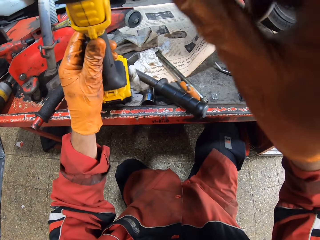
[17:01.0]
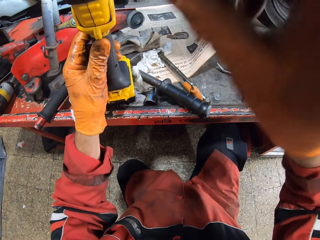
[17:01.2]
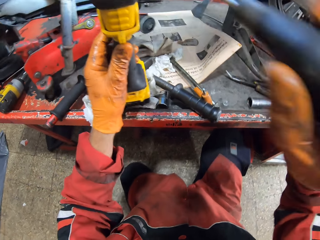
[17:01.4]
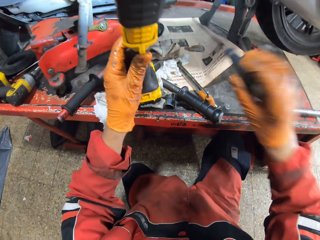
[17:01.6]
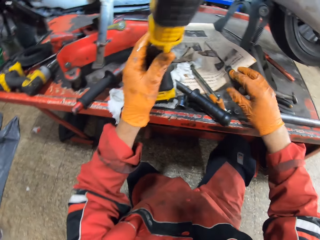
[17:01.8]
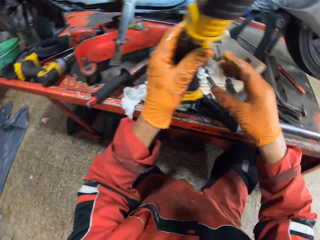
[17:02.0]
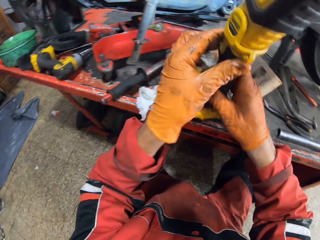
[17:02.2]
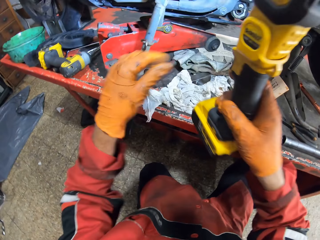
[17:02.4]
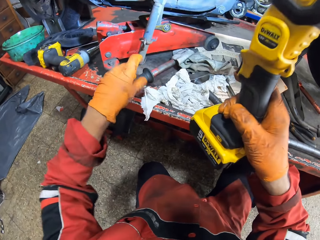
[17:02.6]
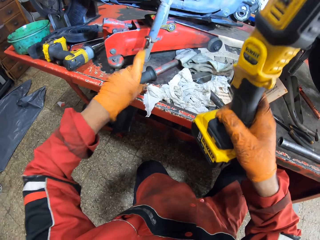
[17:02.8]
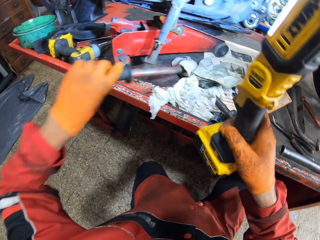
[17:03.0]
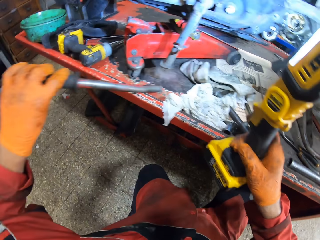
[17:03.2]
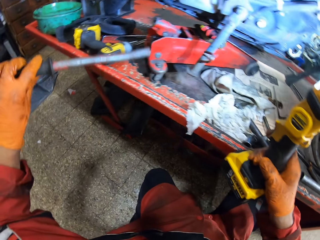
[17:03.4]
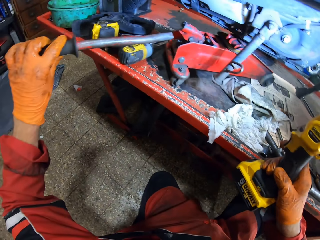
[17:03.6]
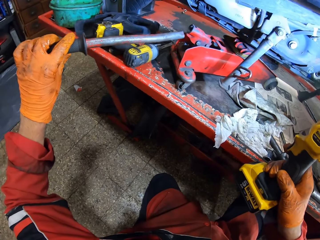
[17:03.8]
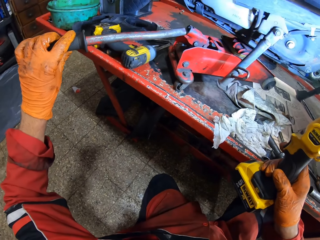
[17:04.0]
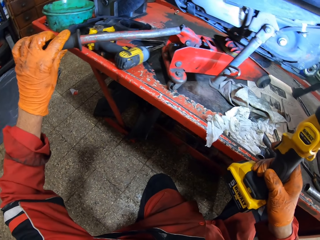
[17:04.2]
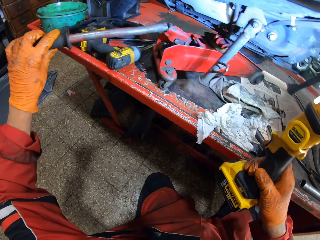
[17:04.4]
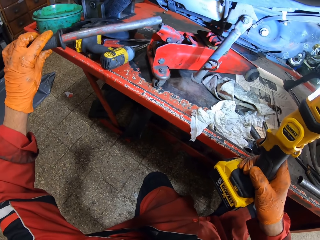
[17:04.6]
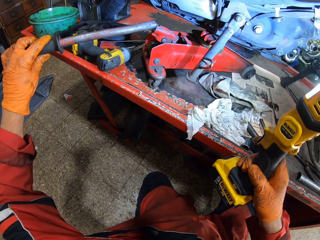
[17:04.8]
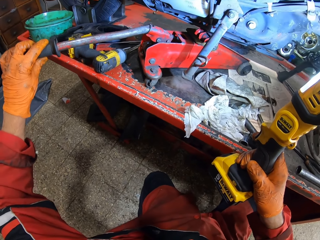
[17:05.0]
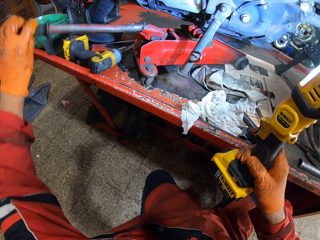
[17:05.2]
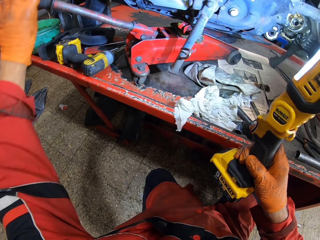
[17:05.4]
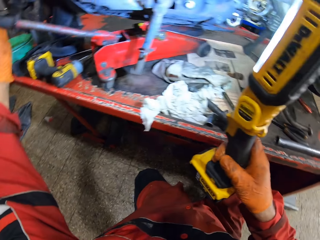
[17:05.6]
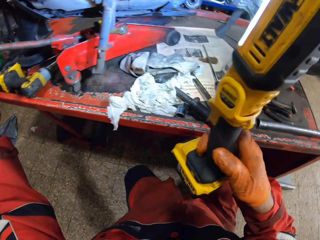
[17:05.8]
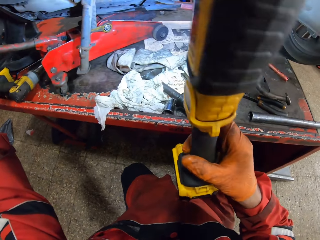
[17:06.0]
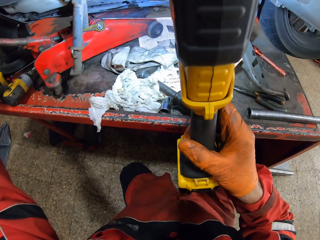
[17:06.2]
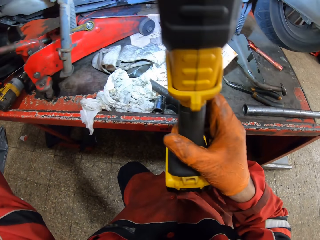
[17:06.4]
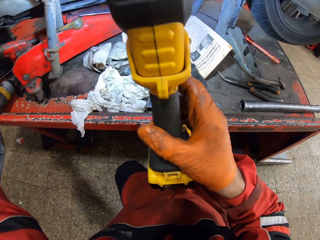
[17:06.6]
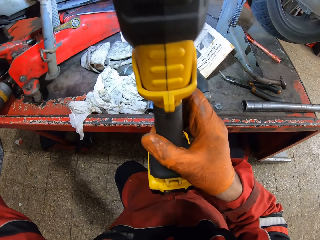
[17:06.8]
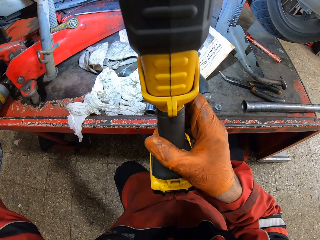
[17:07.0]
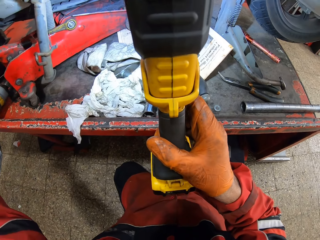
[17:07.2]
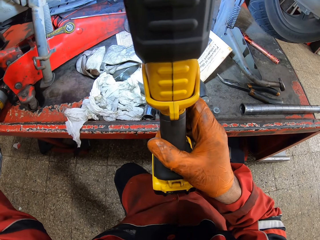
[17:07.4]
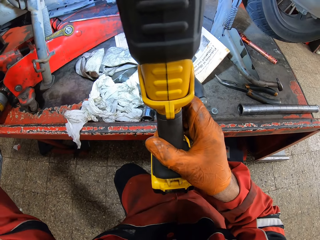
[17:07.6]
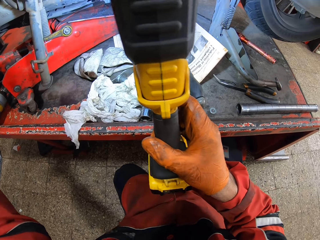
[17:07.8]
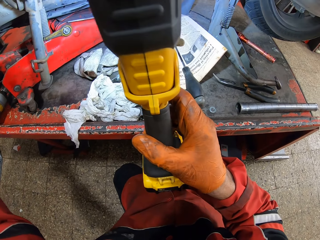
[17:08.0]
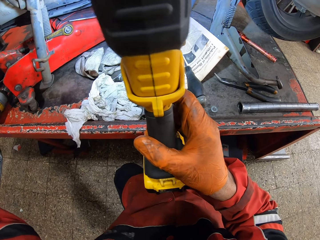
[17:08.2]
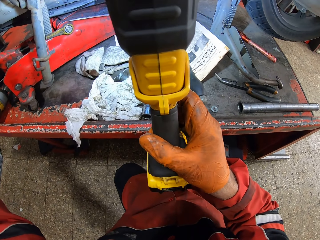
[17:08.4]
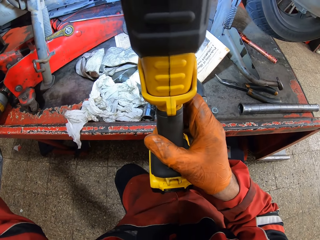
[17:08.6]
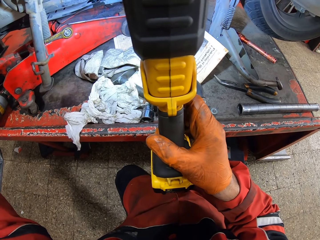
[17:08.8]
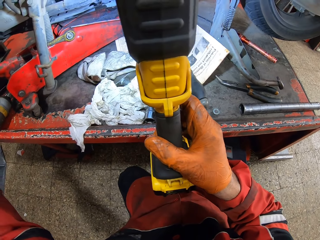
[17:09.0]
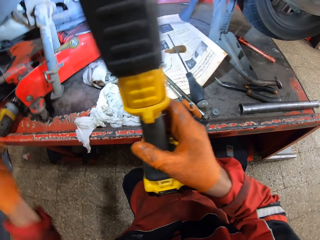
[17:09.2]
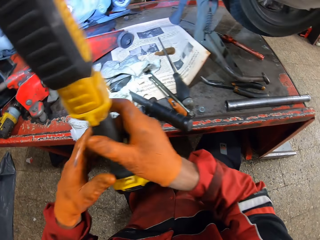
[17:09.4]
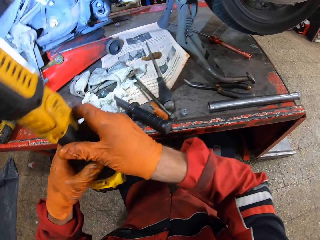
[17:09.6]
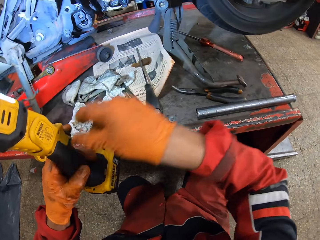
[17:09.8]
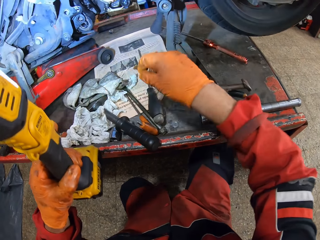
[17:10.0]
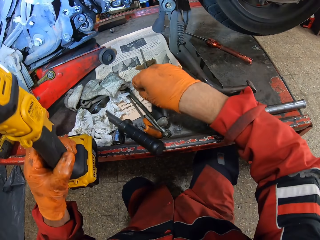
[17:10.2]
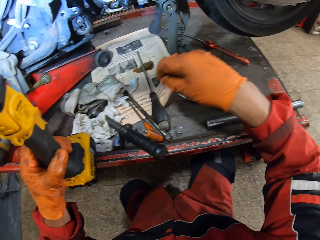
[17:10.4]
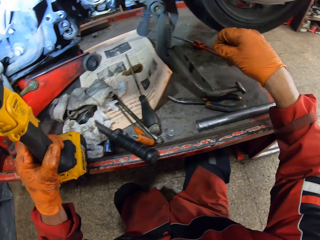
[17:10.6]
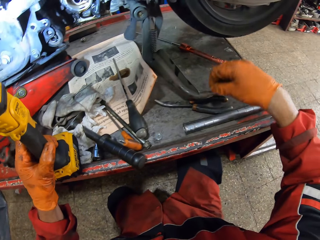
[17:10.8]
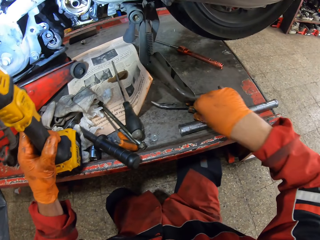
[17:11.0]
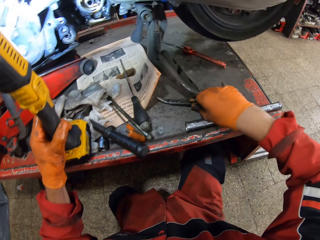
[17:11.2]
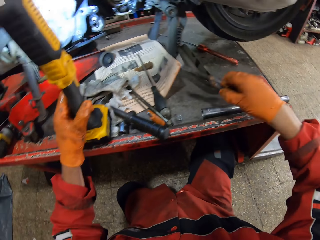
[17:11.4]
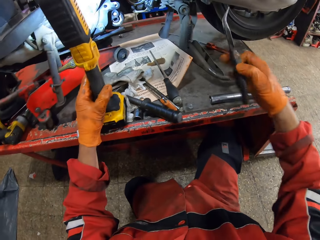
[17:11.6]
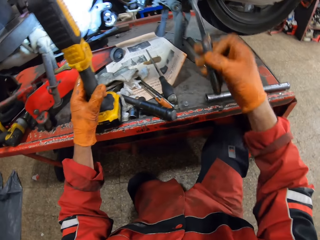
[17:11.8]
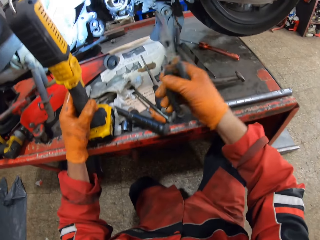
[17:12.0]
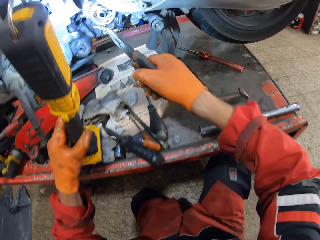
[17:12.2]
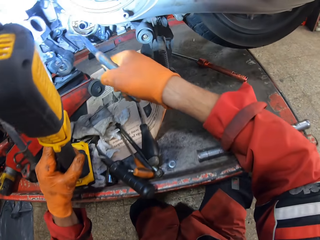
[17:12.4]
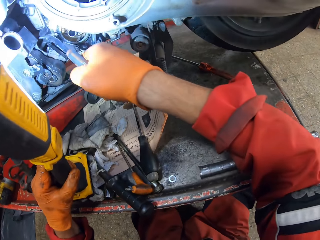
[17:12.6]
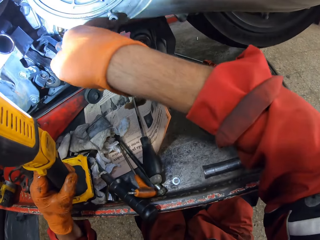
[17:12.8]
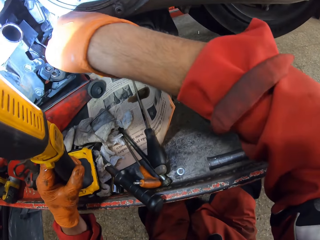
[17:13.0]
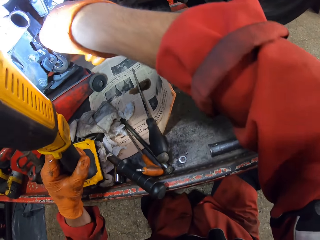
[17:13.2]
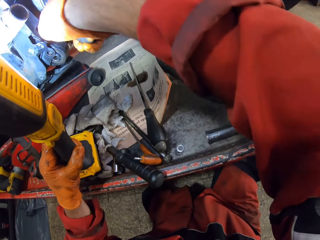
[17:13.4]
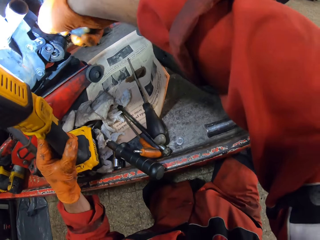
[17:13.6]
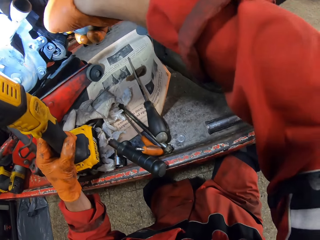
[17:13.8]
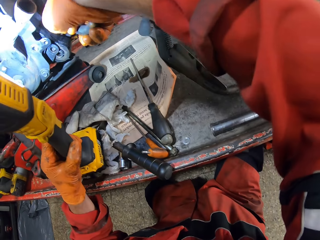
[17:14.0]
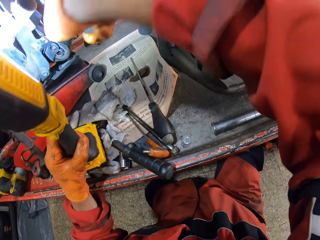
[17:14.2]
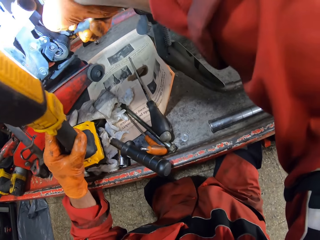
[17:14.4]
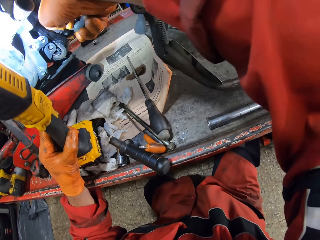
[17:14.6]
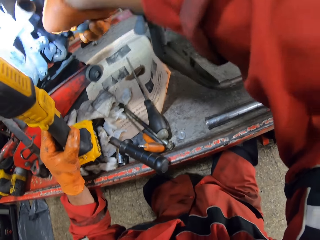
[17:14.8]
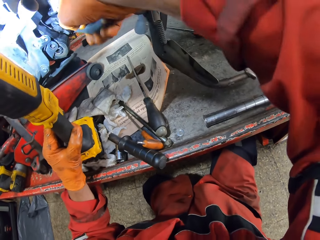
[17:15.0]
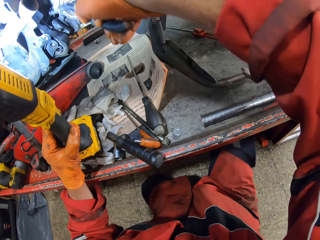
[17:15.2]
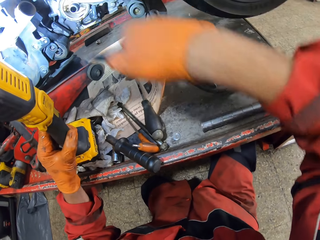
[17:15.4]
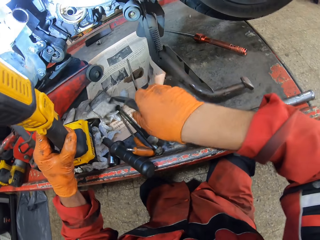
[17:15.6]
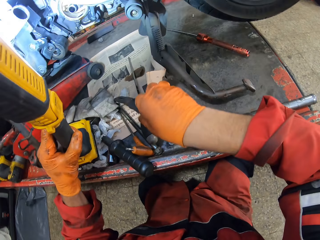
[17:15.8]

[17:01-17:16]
The camera wearer fixes the bolt. He drops the long screwdriver on the workbench. He passes the lamp to his right hand. He holds the torch with his right hand. He picks up the gear handle or metal from the workbench with his left hand. He holds the metal. He fixes the gear handle in a hole. He puts the metal on the engine holder. He passes the lamp to his left hand. He holds the torch with his left hand. He picks up the needle nose pliers from the workbench with his right hand. He tightens the bolt with the pliers. He adjusts a screw in a hole in the motorcycle with the needle nose pliers.

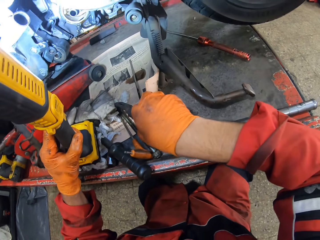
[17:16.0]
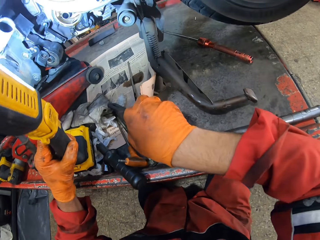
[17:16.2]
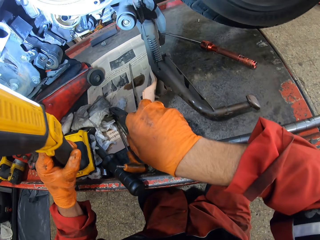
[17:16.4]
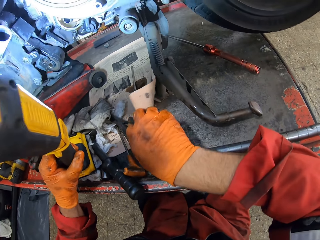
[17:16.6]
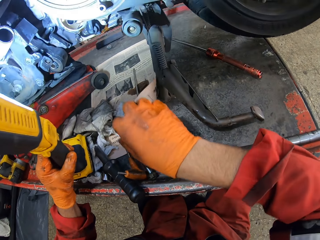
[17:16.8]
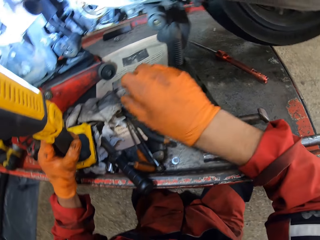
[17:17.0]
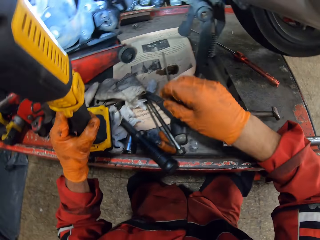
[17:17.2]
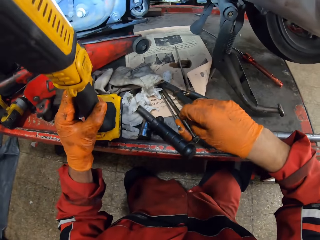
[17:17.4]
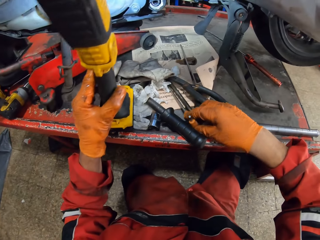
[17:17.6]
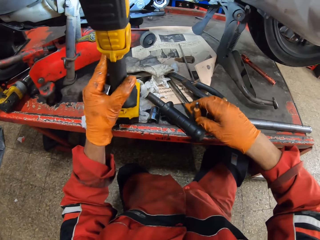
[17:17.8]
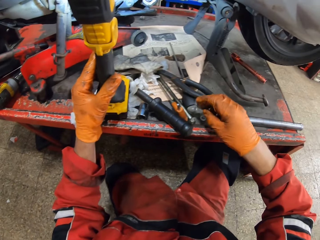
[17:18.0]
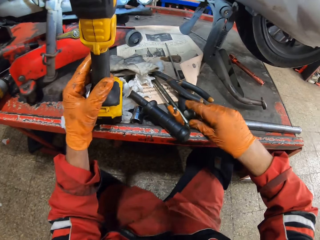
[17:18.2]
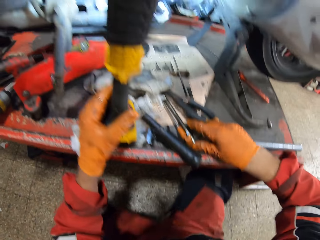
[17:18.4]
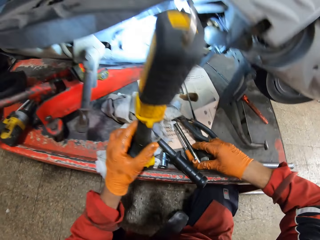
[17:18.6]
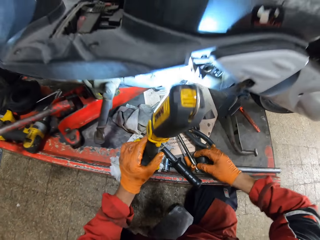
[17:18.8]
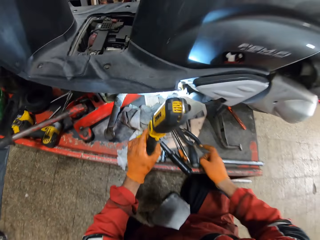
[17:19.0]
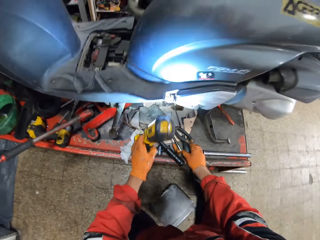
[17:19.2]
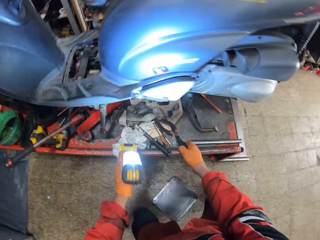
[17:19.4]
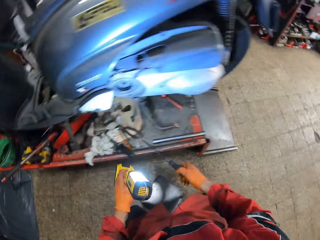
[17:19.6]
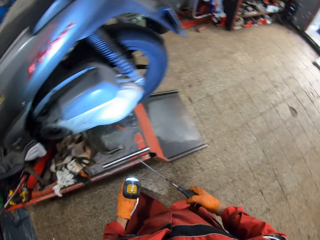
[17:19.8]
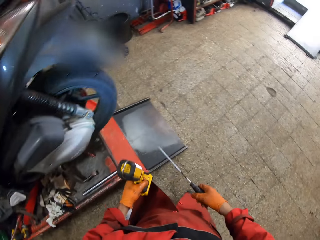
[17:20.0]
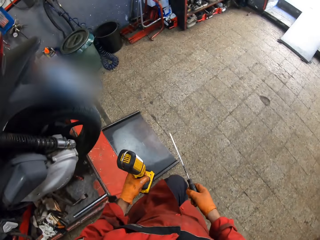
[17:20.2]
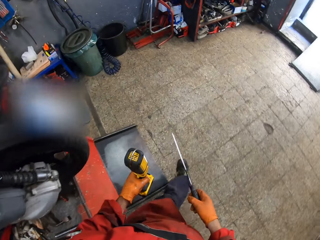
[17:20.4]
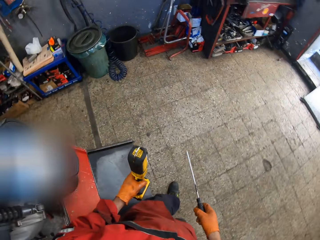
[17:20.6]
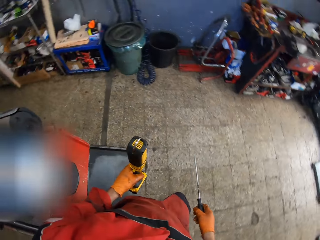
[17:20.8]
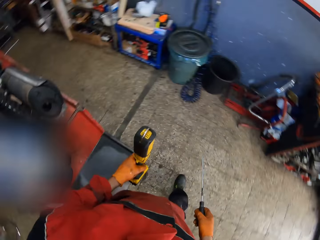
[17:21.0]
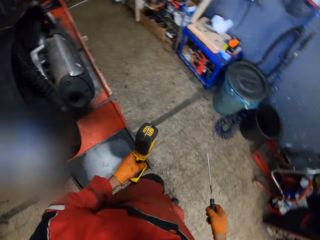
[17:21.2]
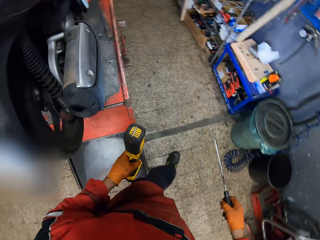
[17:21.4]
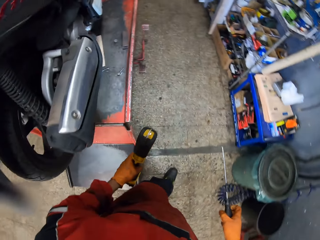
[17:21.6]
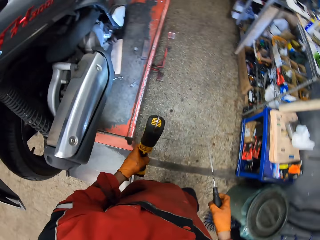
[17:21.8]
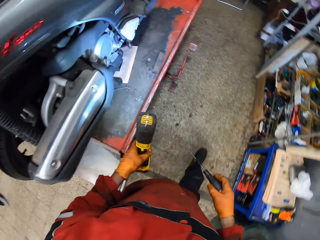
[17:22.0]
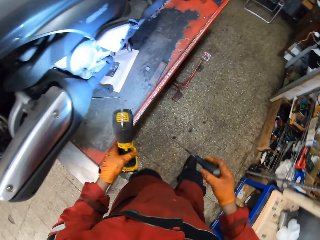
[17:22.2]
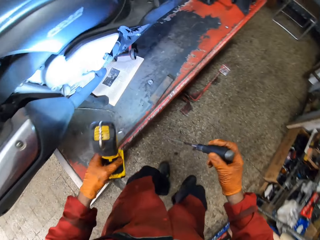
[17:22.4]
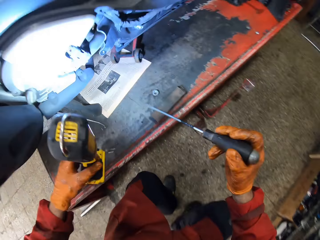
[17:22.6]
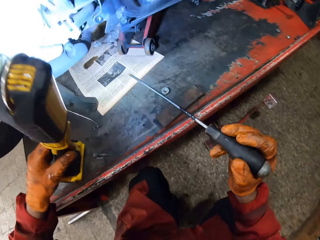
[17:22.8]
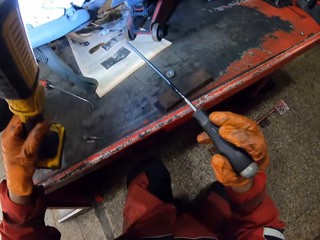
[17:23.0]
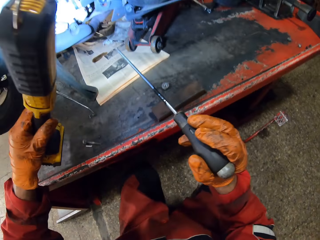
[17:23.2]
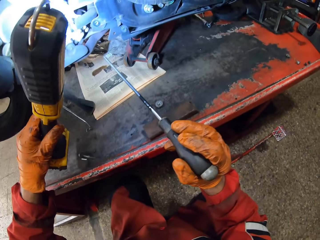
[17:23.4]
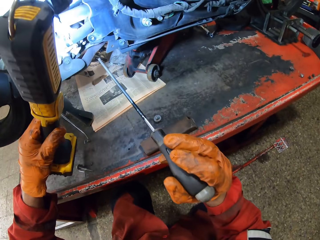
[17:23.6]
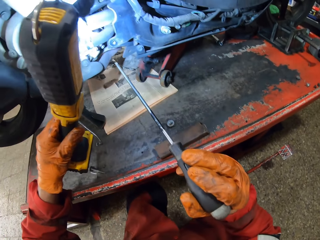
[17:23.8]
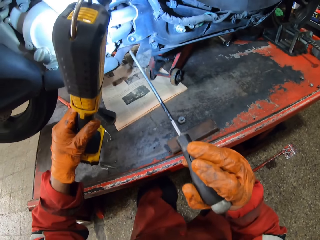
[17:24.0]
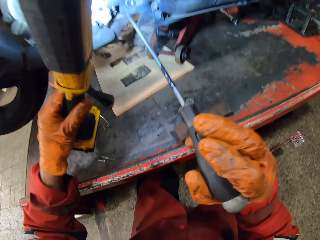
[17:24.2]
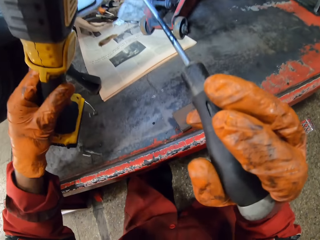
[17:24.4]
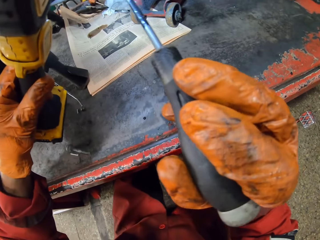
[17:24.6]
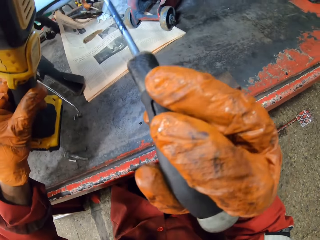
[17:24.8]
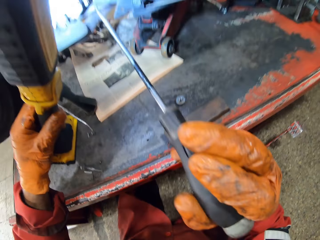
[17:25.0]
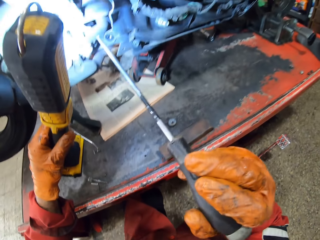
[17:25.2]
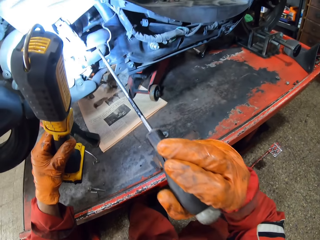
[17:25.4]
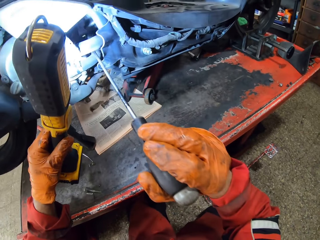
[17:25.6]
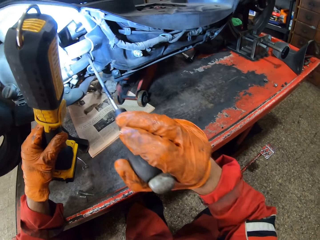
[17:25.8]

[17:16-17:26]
The camera wearer drops the needle nose pliers on the workbench. He looks at the tools. He picks up a screwdriver on the workbench with his right hand. He holds the torch. He holds the screwdriver with his right hand. He walks to the other side of the motorcycle. He looks at the part of the motorbike.
